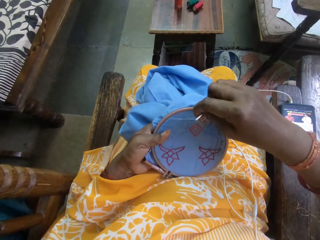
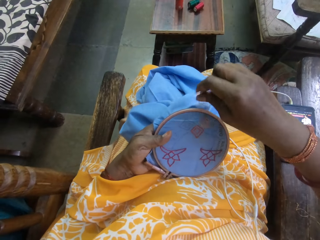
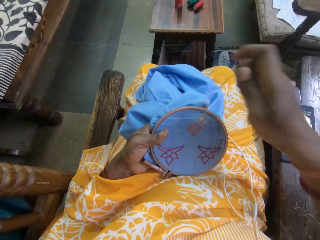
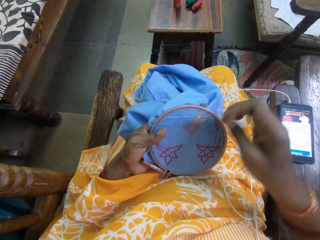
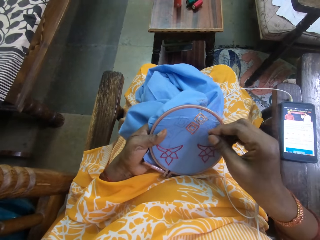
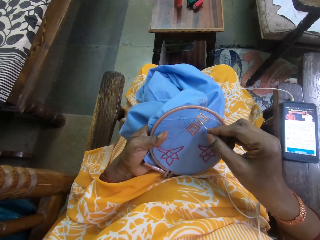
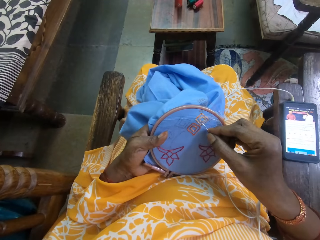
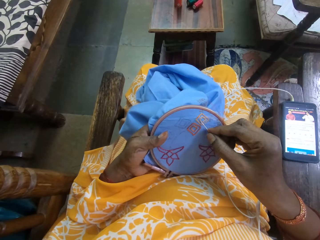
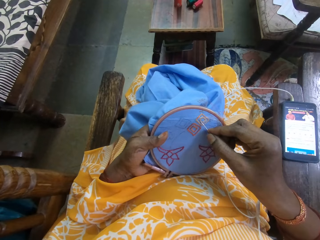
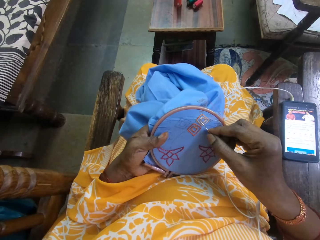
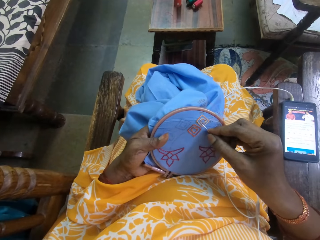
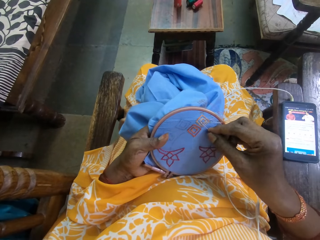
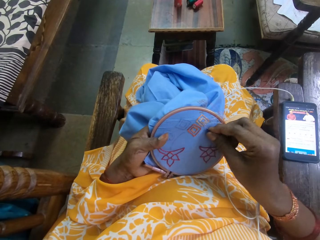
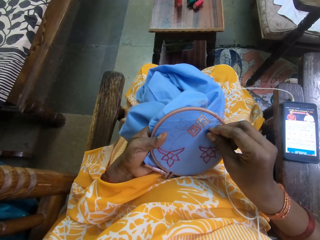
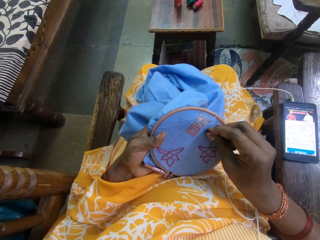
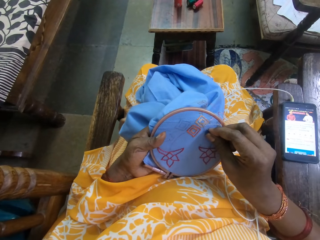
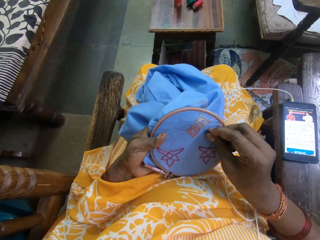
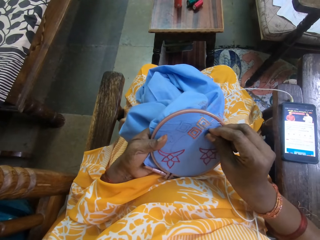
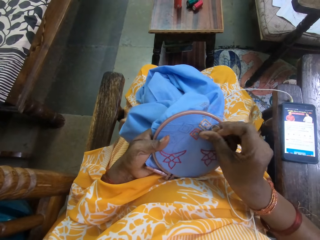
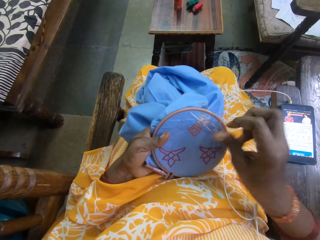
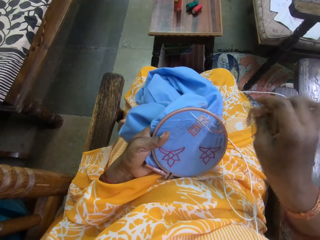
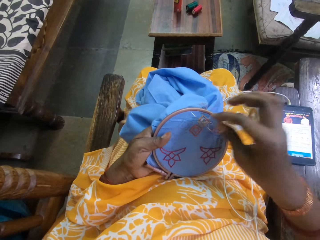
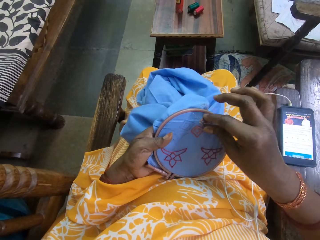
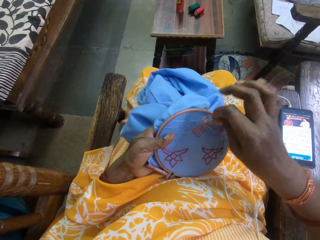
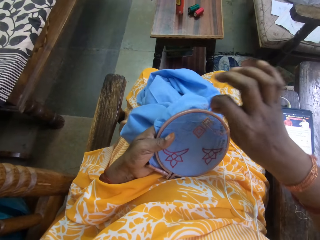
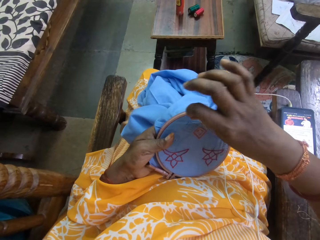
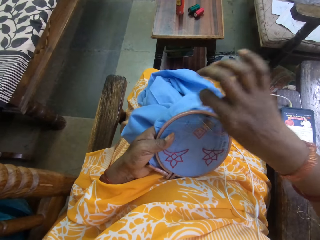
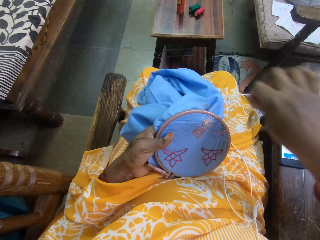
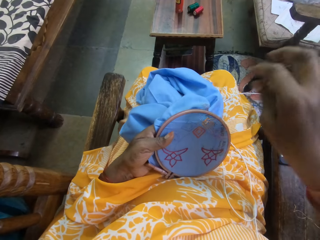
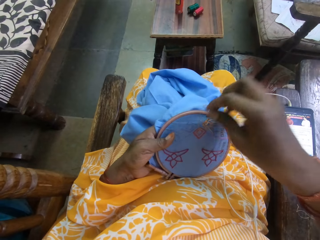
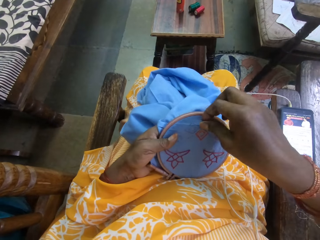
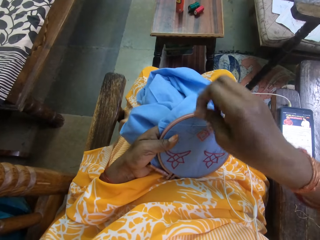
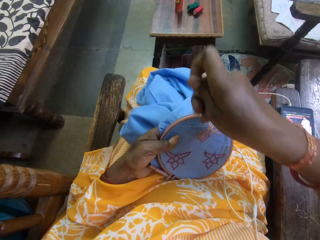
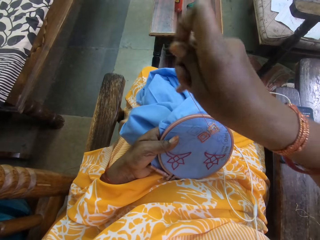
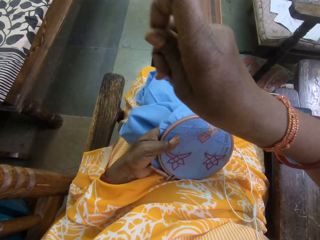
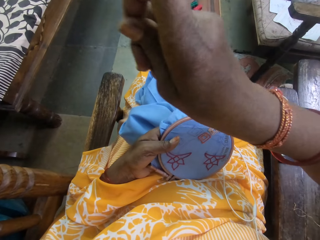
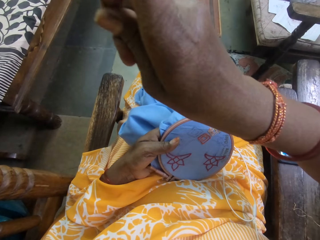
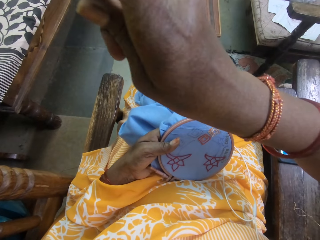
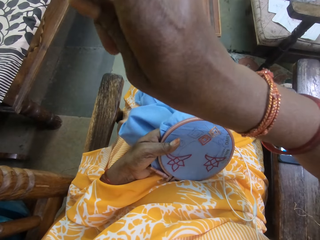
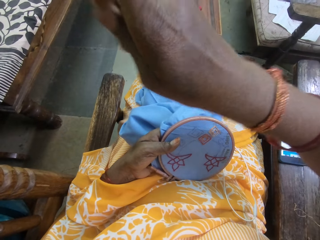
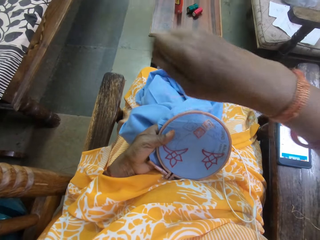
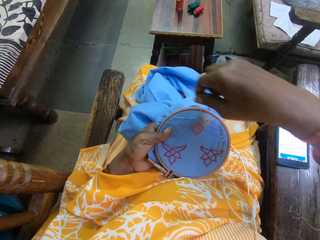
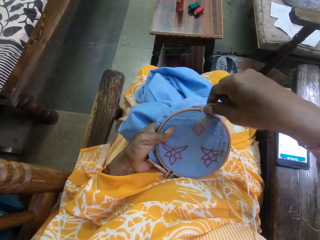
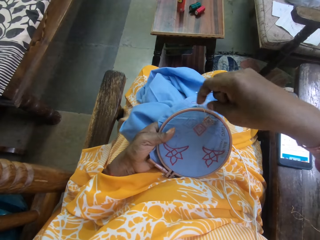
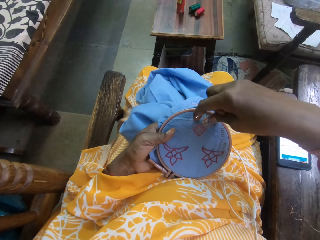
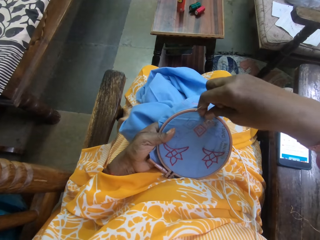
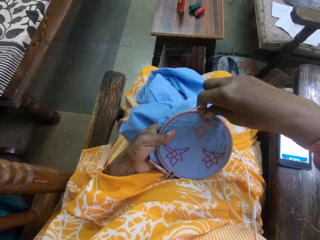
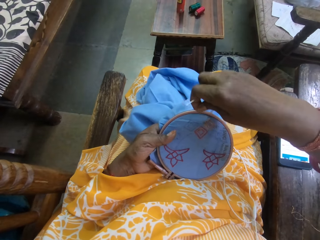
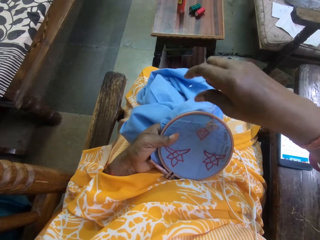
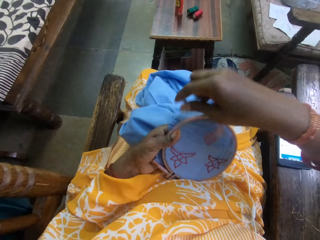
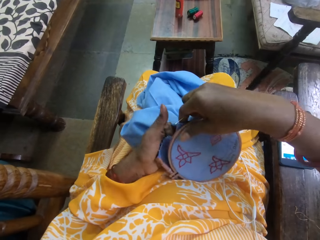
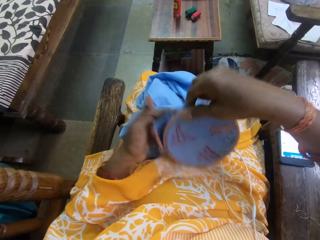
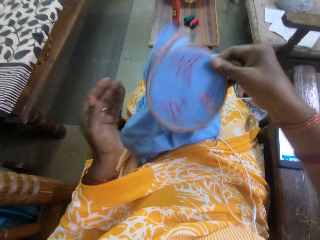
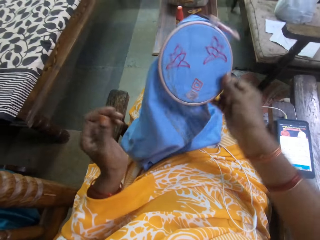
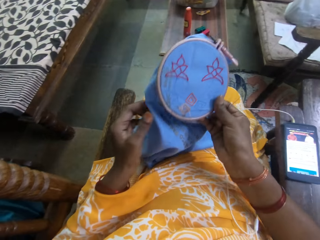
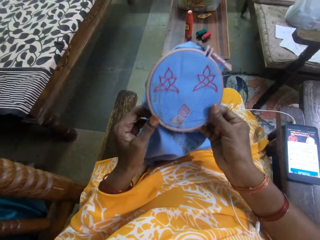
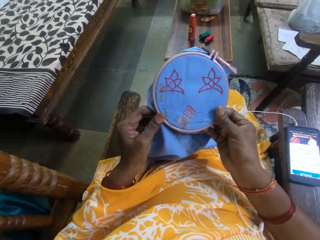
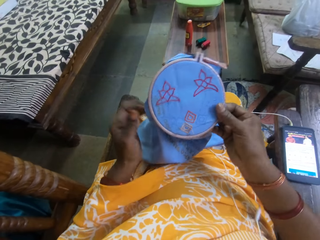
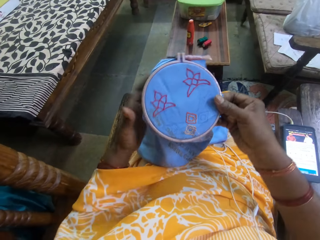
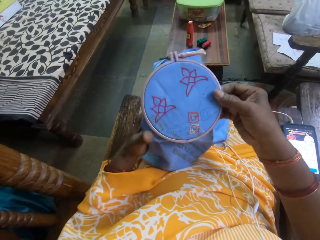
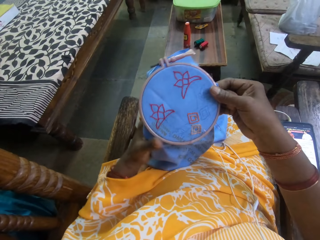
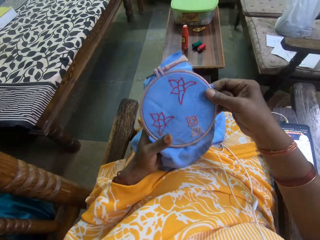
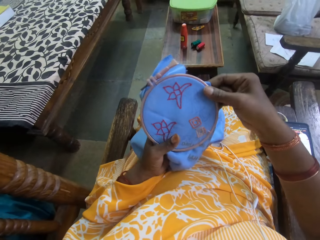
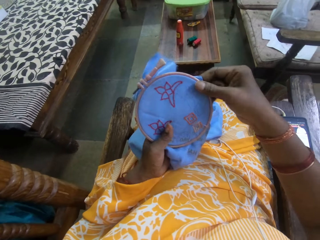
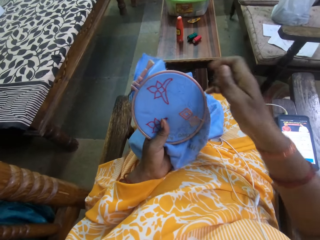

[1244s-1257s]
The camera wearer pulls the thread on the cloth. She inserts the needle into the cloth. She moves the thread on the cloth. She turns the embroidery hoop with her right hand. She pulls the thread on the cloth. She holds the fabric in the embroidery hoop with her left hand.

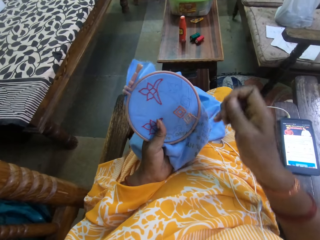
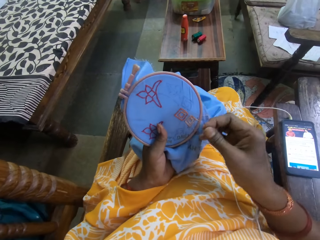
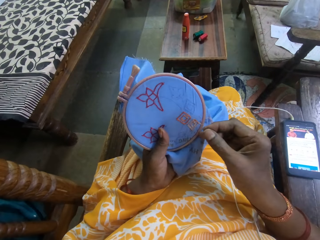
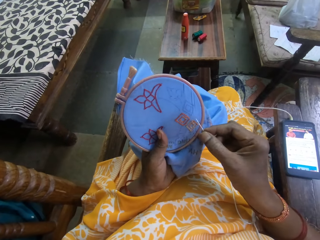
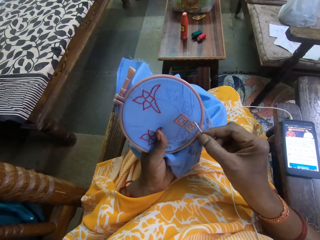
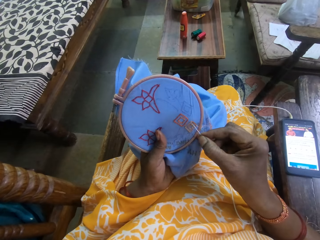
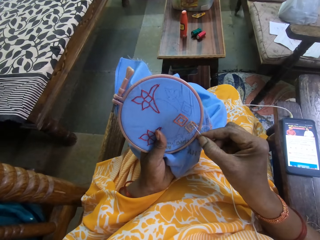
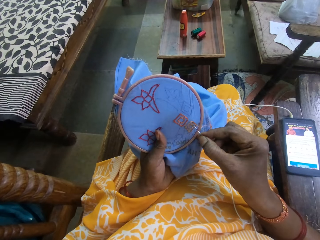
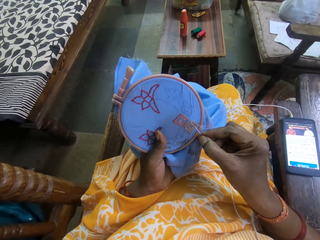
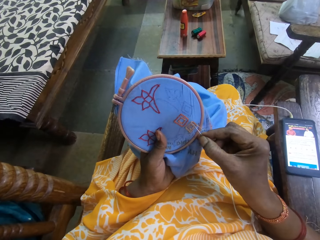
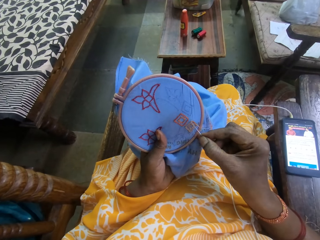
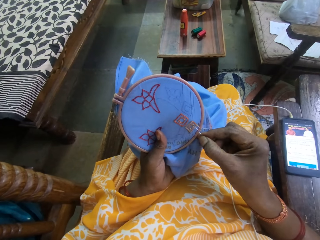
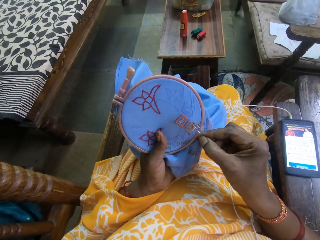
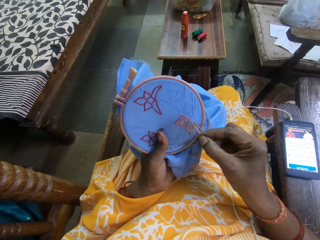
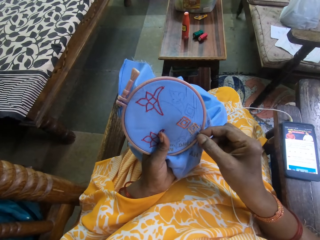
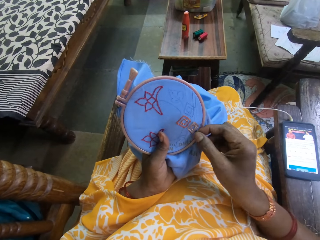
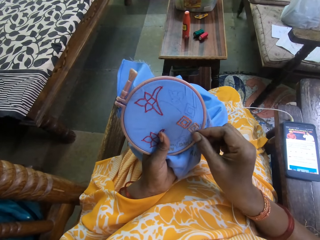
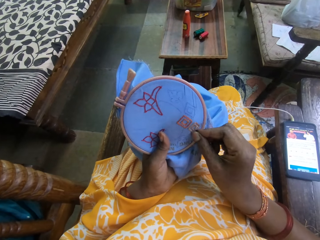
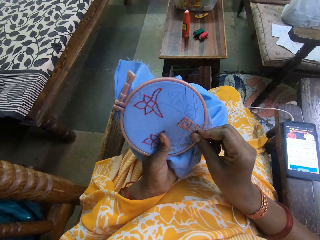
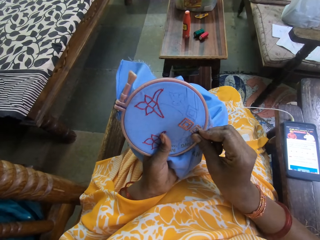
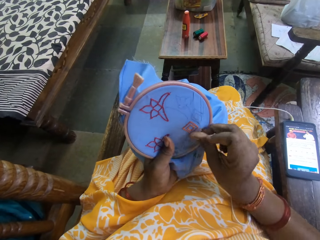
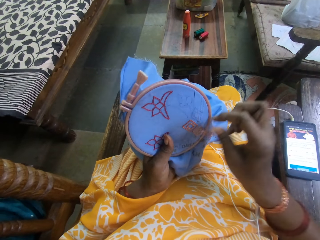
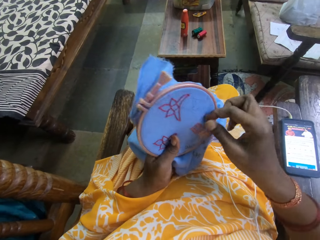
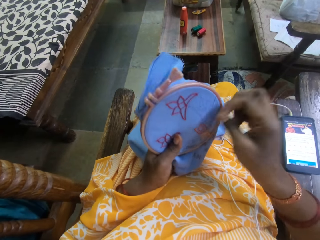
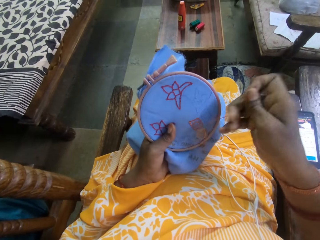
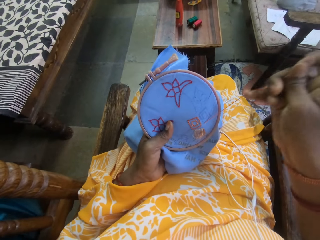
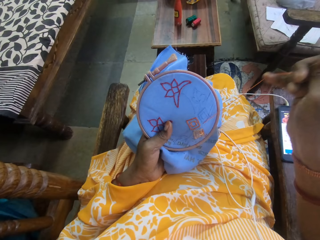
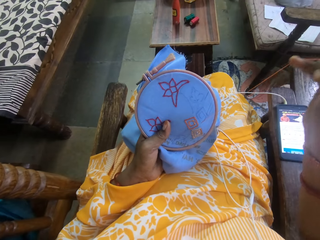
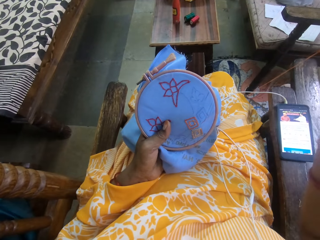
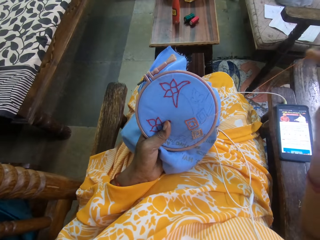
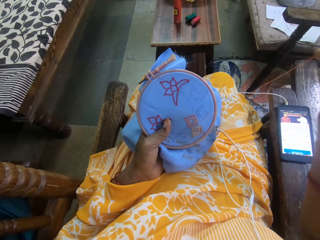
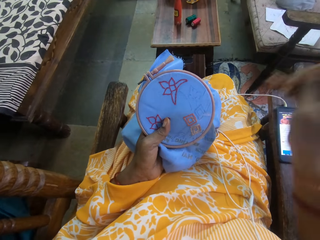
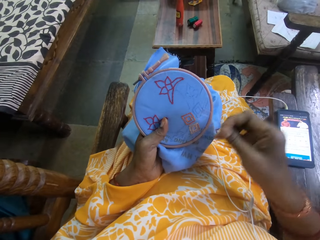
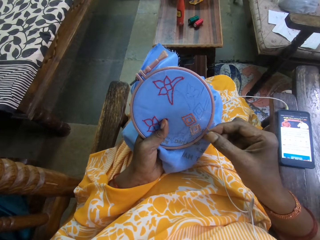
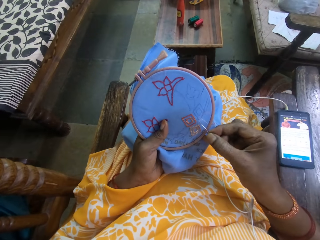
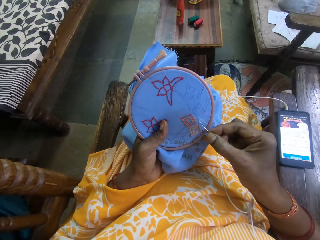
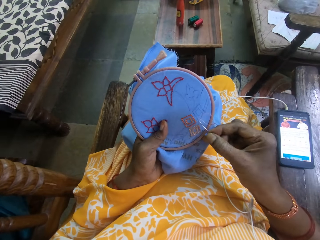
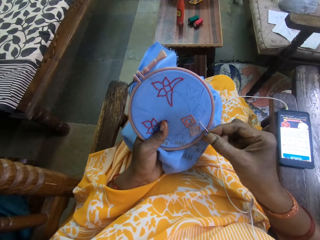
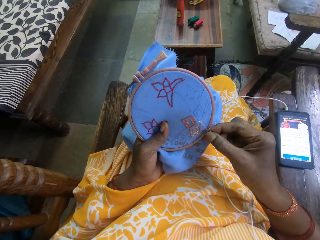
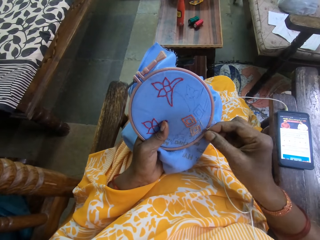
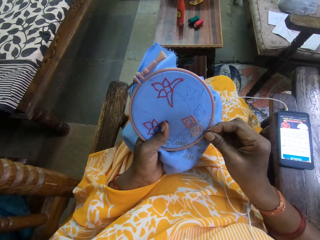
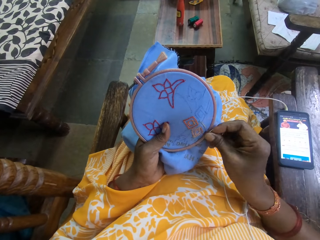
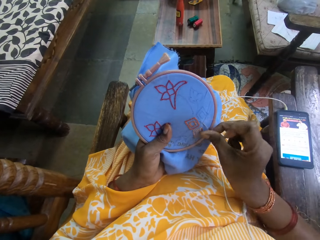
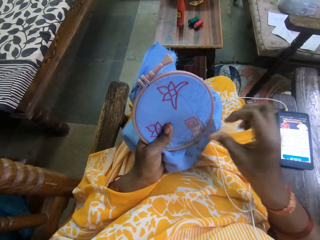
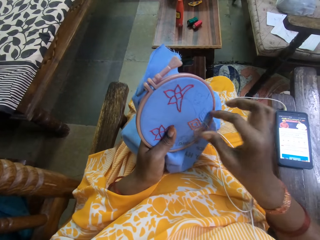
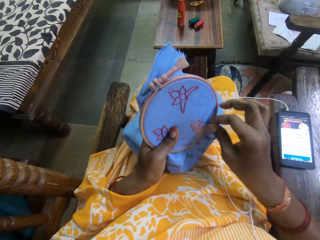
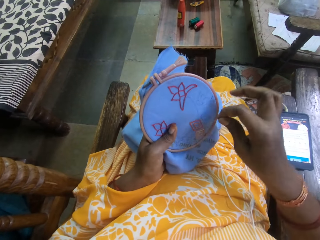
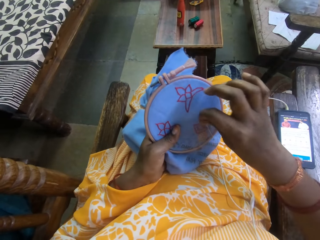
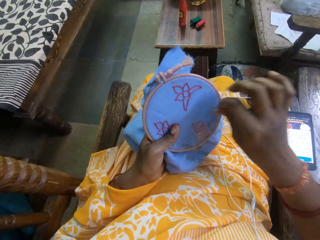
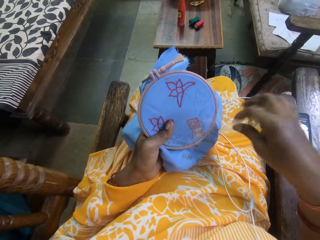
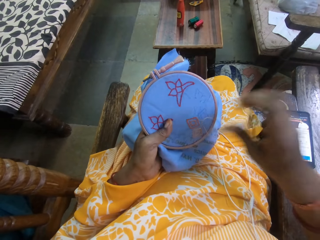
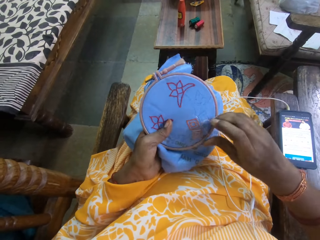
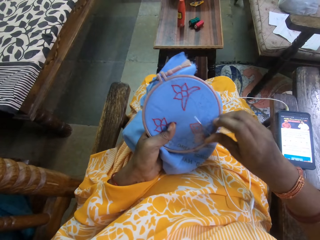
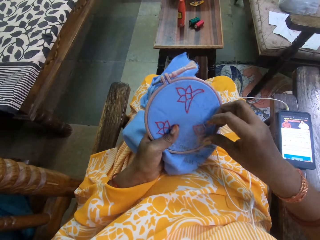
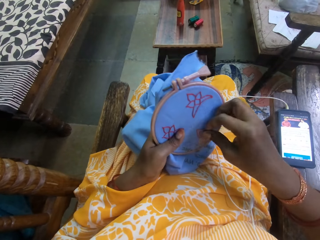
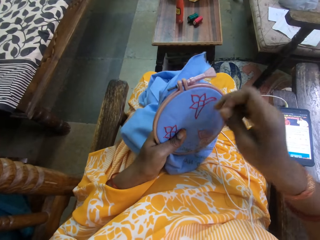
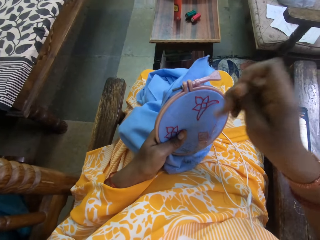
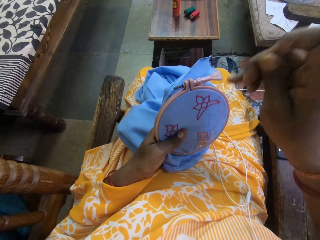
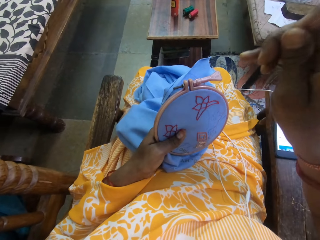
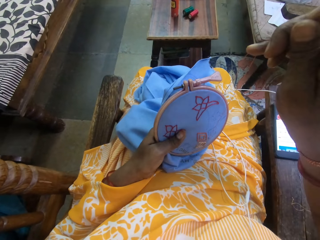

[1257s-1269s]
The camera wearer sews embroidery stitches on the fabric with a needle in her right hand. She turns the cloth in the hands. She inserts the needle into the cloth. She pulls the thread on the cloth. She inserts the needle into the cloth. She moves the thread on the cloth.
